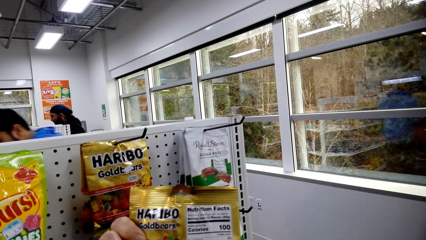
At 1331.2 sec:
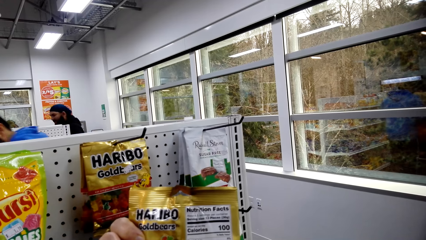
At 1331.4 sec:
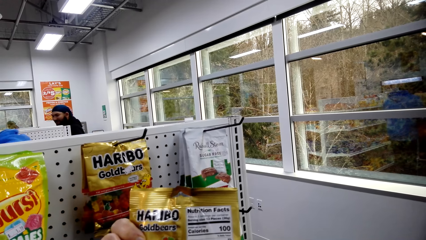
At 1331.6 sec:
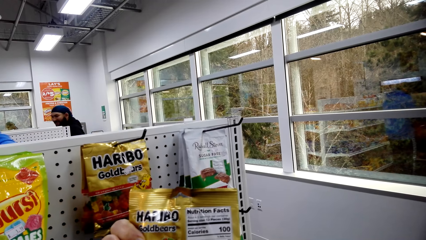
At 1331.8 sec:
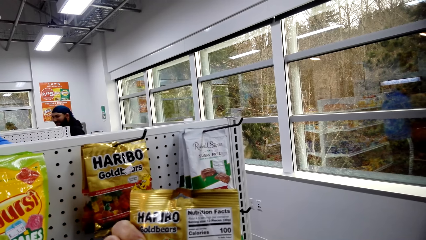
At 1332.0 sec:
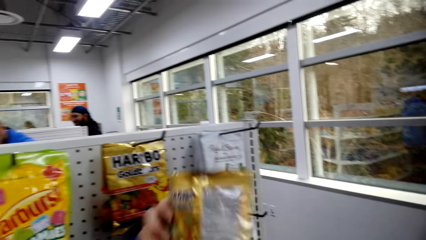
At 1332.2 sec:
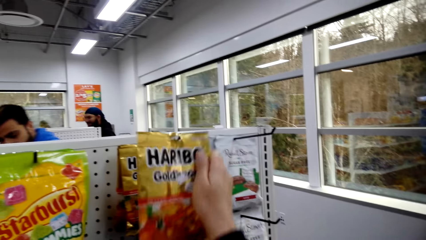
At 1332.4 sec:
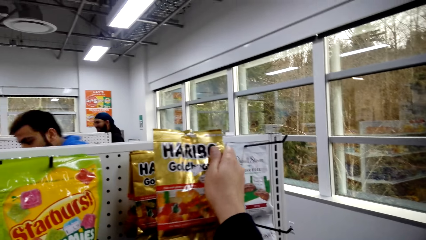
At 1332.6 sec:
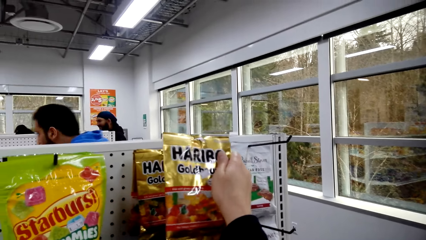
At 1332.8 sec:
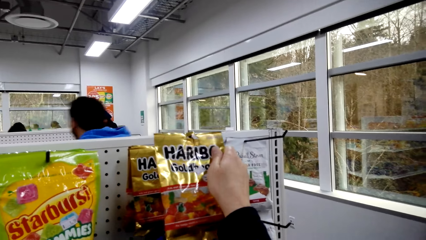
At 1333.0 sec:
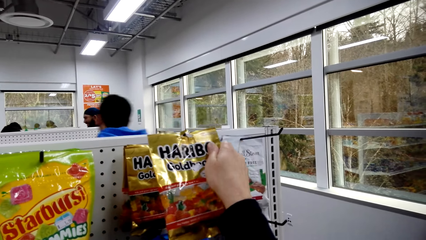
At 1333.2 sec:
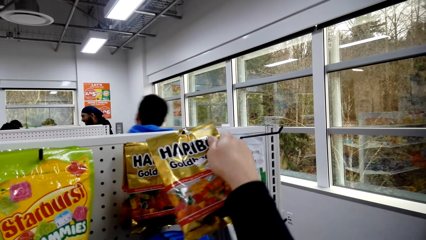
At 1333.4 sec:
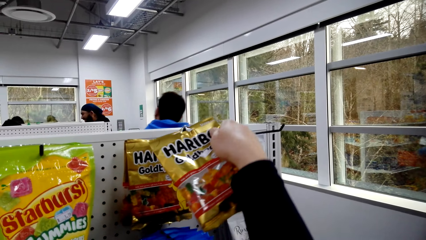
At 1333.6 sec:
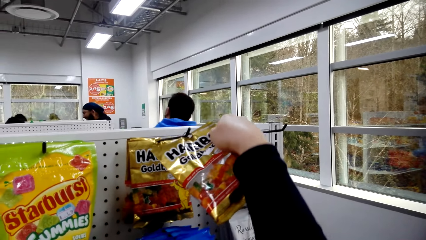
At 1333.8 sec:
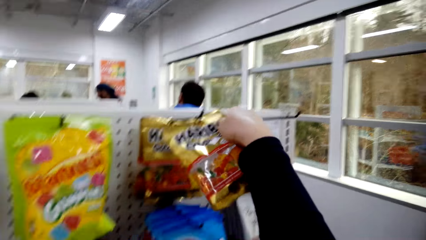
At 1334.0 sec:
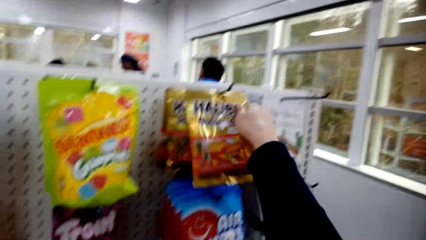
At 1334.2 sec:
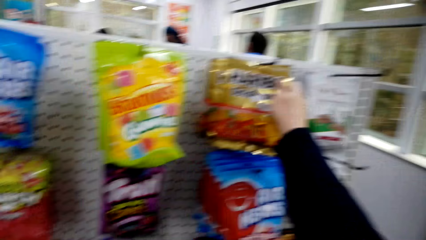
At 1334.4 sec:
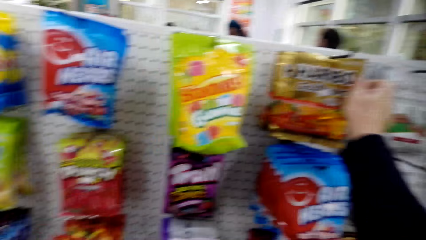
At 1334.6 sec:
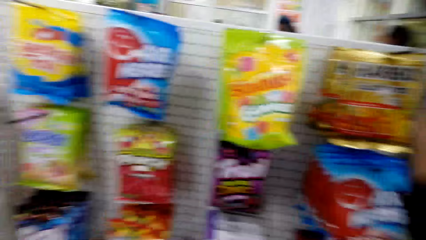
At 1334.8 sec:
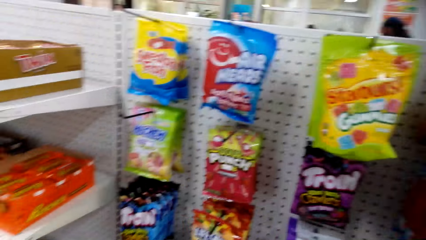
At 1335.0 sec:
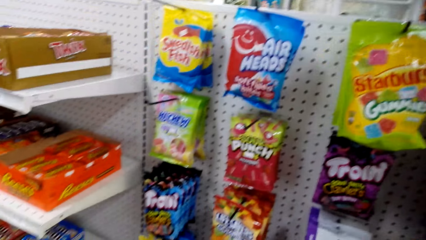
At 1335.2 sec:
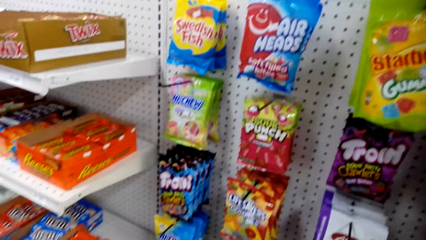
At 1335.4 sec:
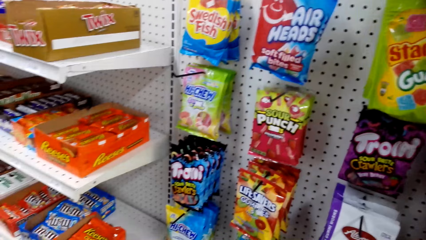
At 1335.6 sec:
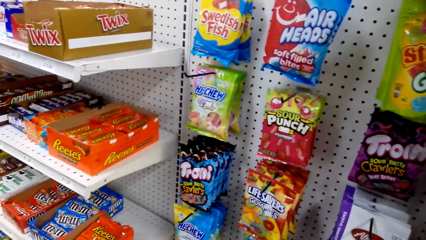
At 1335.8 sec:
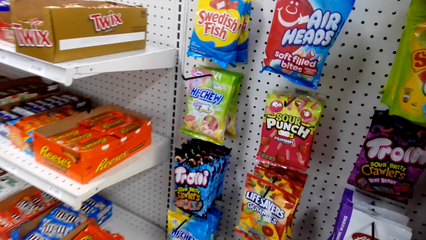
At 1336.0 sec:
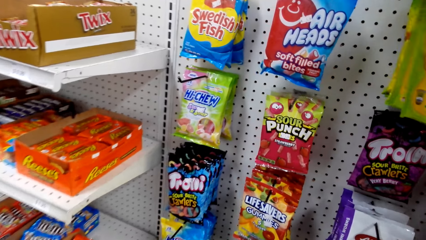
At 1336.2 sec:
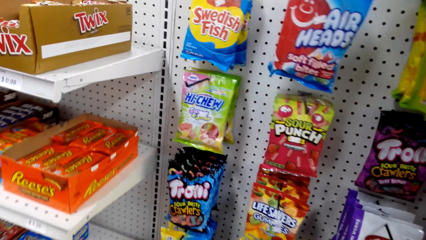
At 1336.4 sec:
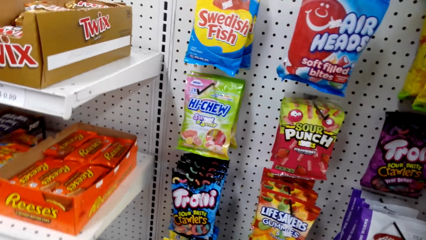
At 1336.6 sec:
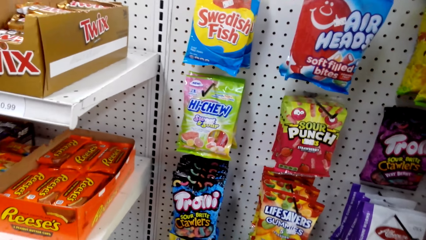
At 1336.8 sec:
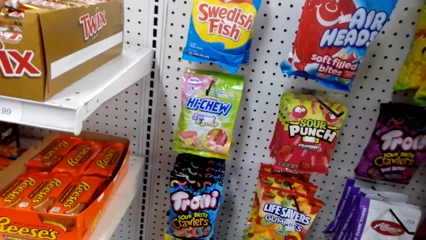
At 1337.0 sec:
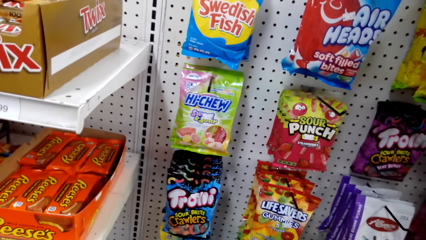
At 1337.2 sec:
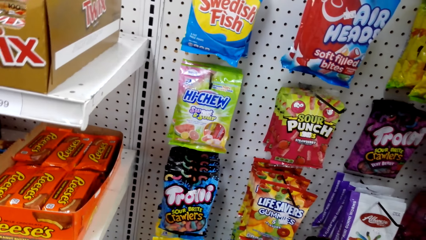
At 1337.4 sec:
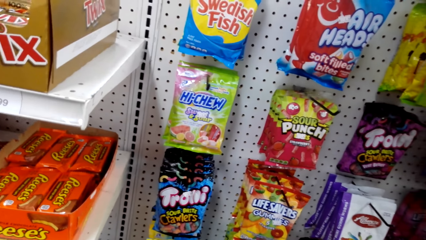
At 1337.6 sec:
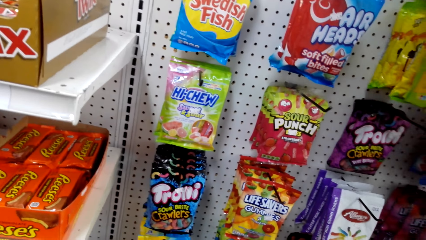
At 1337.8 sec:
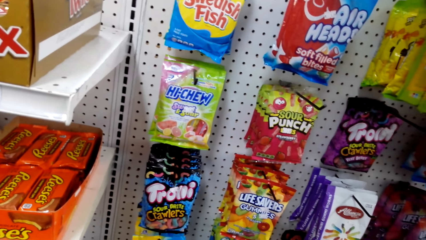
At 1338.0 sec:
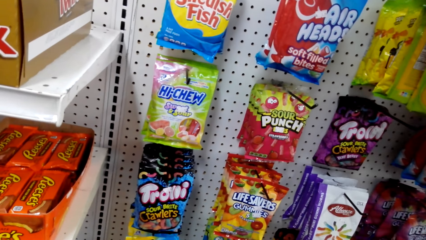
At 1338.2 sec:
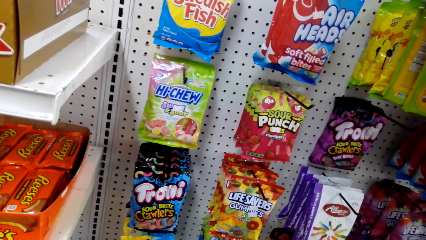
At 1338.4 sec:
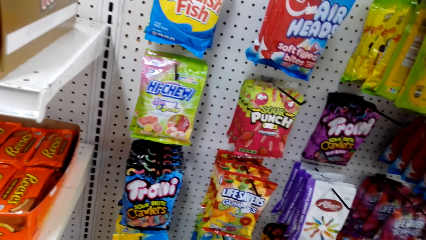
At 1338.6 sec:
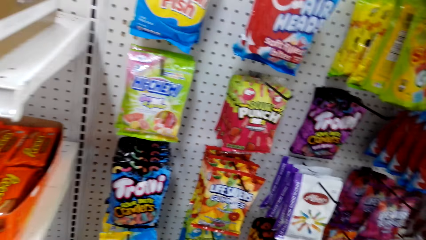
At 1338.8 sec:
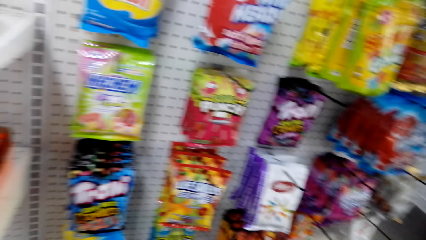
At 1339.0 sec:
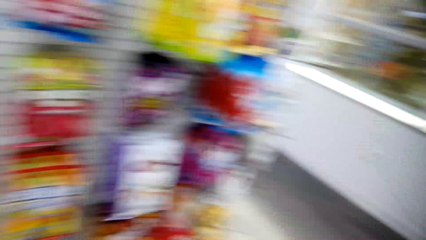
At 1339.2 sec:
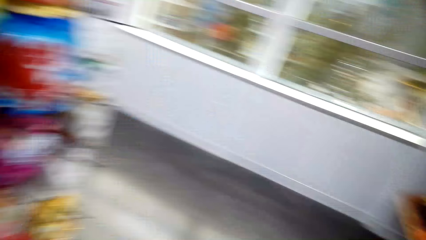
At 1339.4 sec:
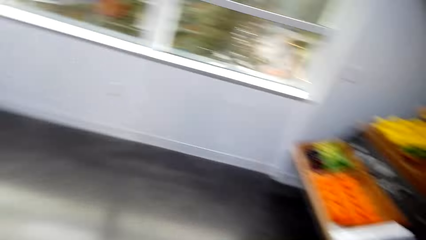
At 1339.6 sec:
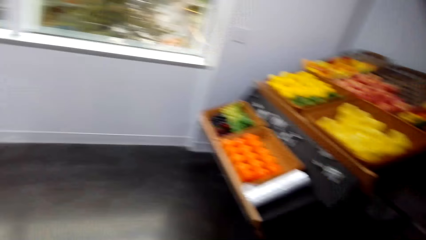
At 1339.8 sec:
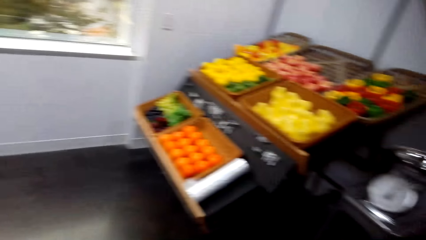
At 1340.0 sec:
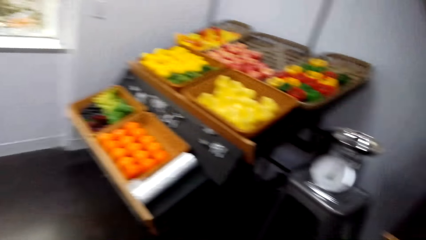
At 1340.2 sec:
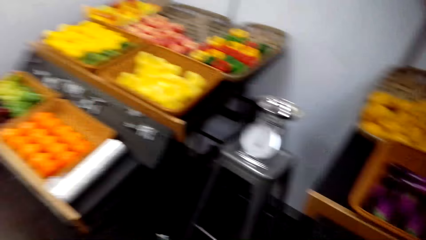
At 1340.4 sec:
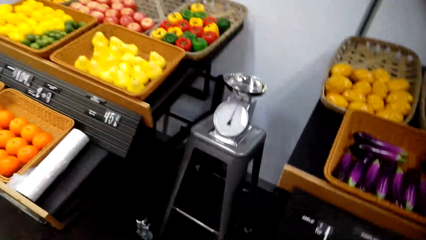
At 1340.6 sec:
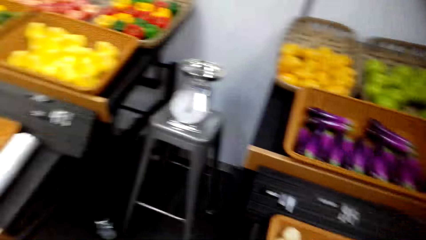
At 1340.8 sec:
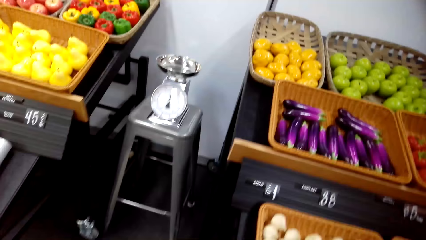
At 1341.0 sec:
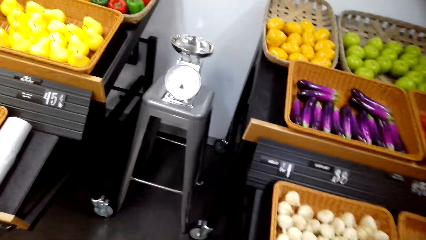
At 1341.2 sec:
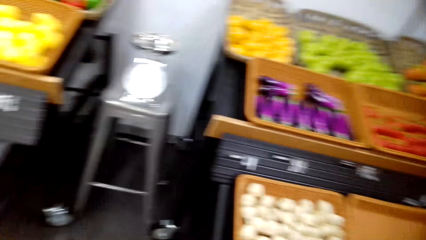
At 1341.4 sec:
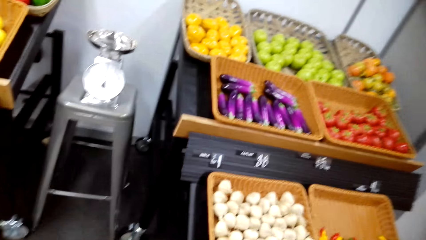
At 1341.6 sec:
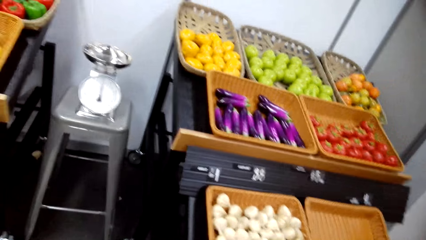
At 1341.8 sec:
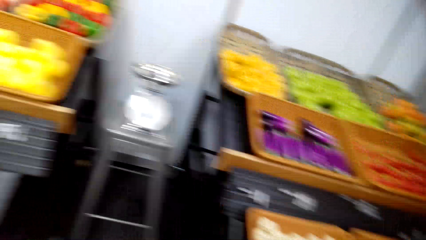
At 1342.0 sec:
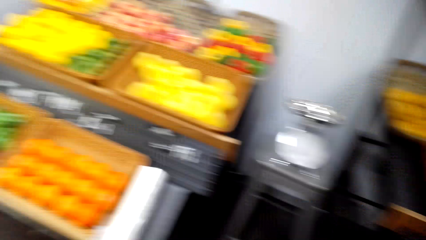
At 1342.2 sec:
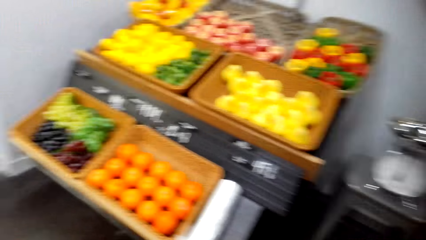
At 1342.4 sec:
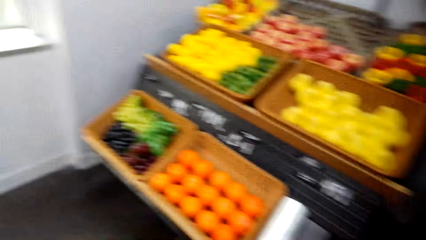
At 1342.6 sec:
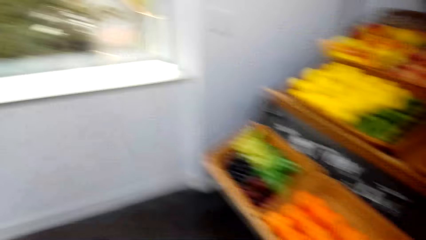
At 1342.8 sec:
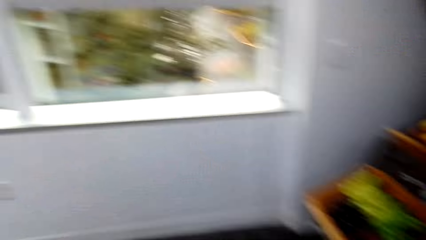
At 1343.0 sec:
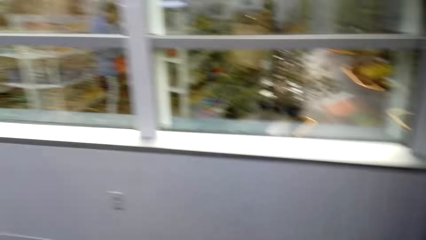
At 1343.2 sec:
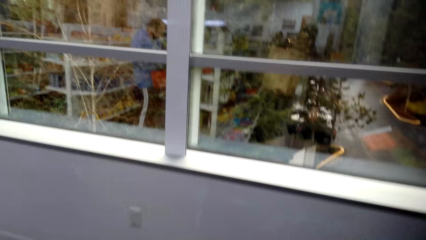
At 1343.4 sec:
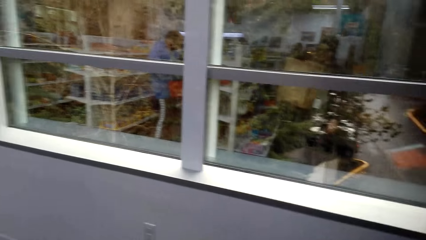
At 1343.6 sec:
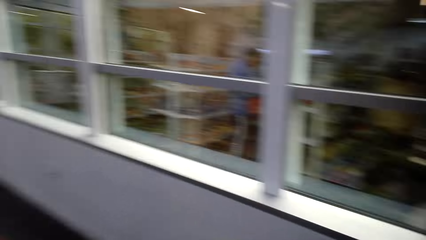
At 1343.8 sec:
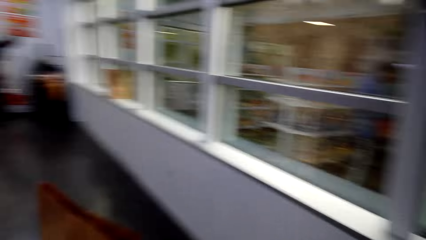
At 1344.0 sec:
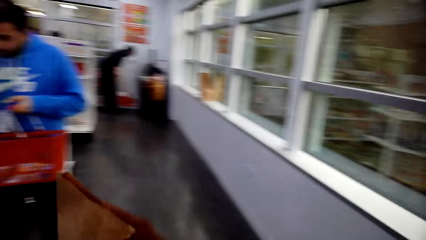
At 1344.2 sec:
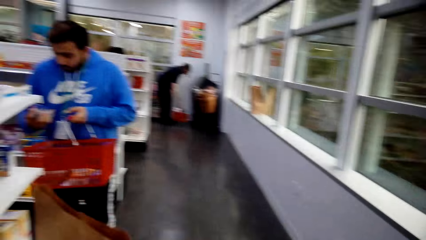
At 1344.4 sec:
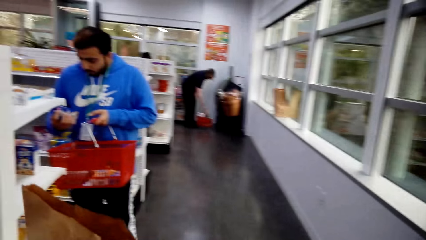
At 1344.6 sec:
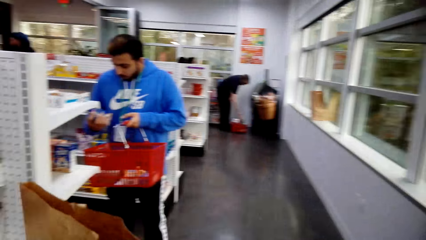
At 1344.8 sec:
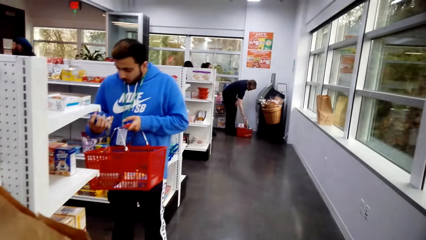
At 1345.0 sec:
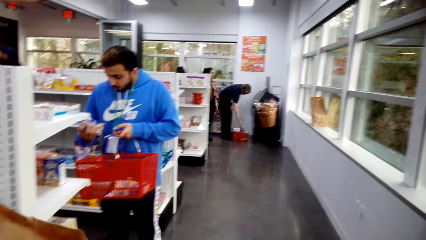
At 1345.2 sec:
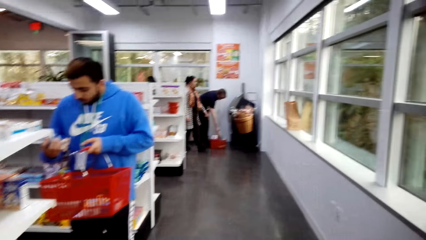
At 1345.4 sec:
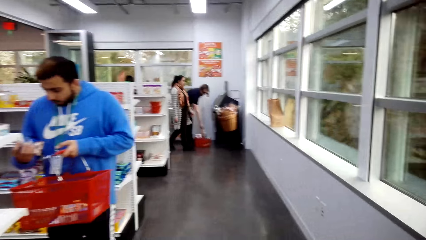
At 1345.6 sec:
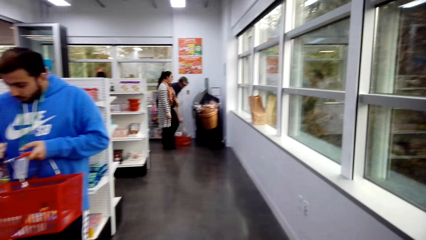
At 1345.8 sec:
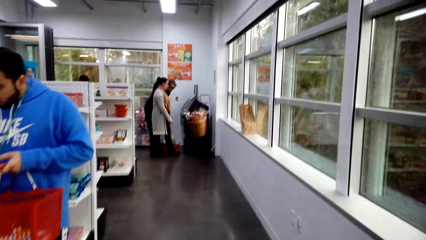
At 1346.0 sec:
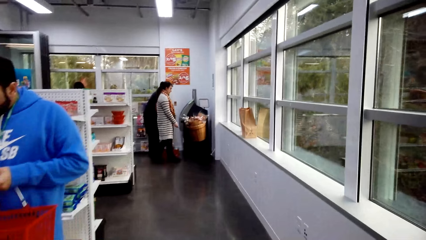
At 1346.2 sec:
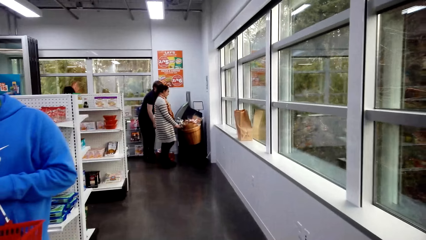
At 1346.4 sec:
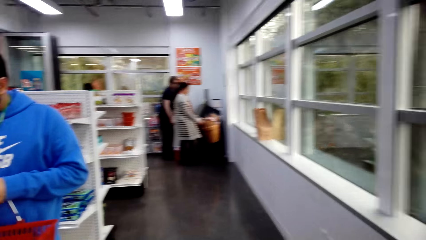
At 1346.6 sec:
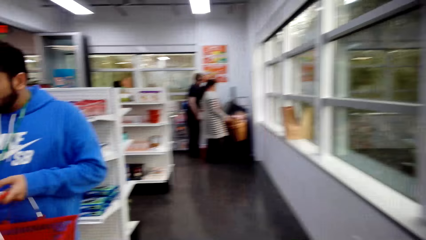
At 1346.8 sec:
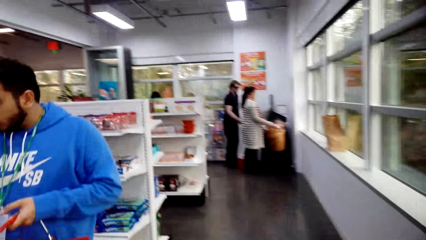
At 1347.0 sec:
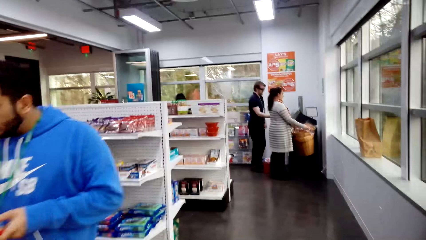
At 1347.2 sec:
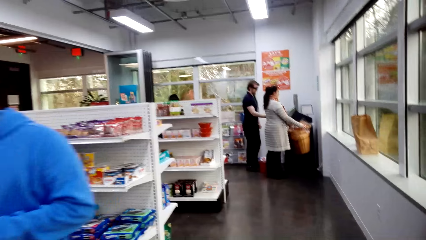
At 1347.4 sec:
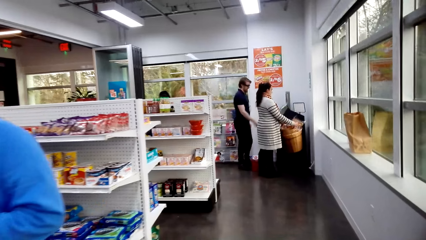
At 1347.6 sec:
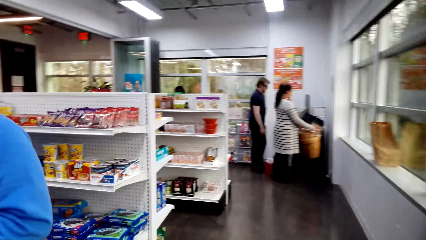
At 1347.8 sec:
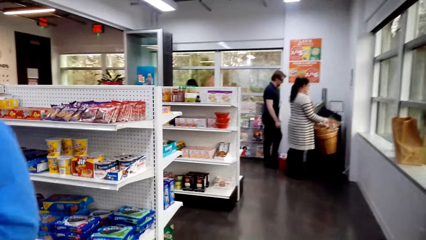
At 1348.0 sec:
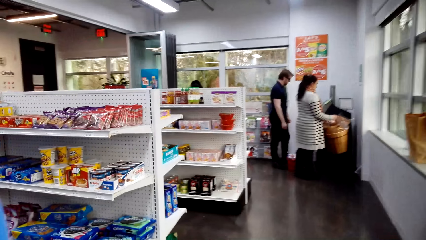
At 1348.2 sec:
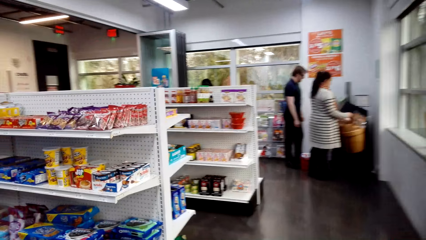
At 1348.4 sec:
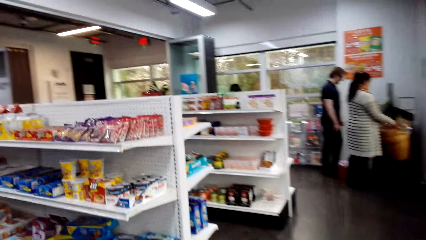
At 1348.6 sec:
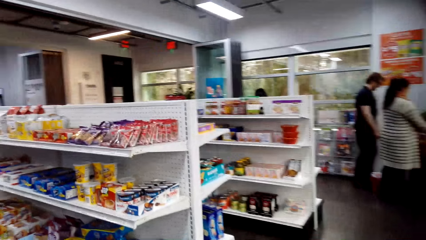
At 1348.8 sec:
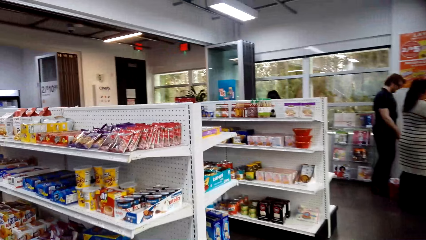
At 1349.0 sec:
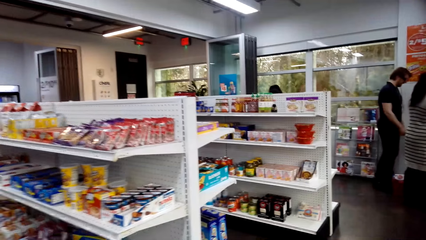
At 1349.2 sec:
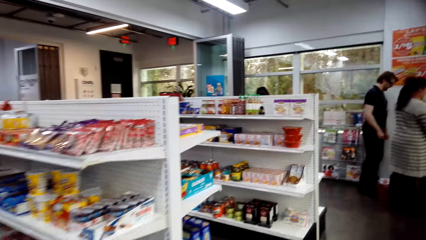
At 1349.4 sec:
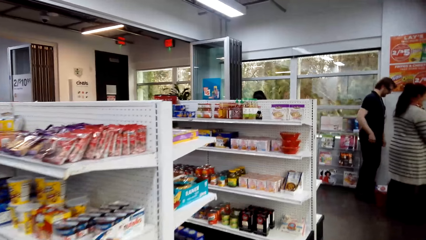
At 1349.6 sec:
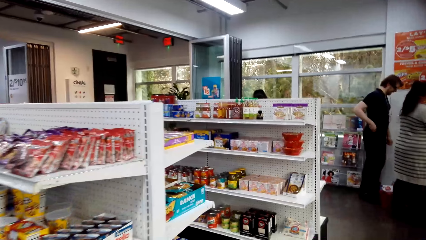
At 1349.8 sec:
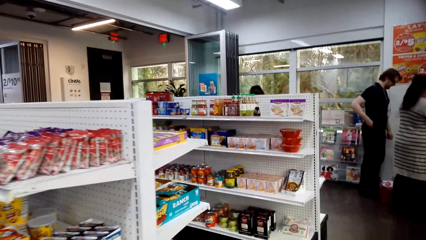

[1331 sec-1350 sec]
The camera wearer hangs the Haribo packet on the metal. They look around the shelf. They walk around the store. They walk.
